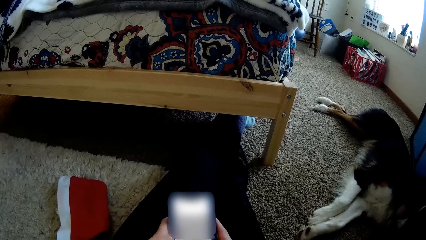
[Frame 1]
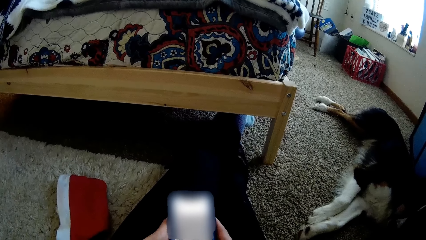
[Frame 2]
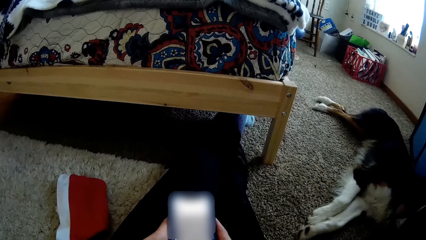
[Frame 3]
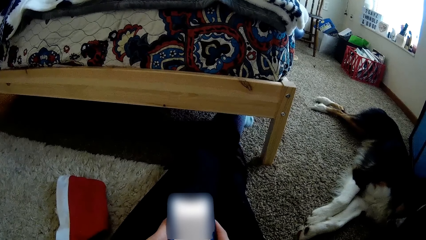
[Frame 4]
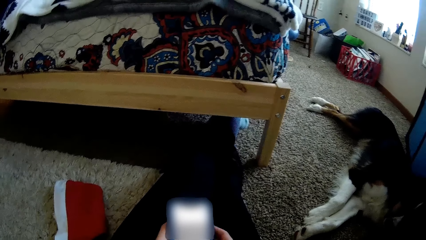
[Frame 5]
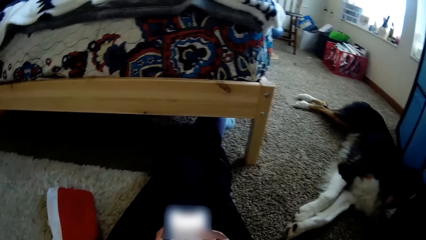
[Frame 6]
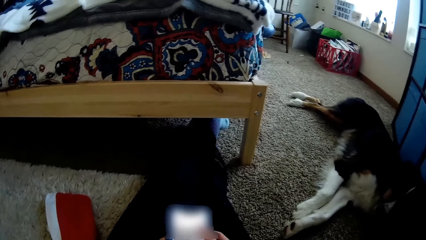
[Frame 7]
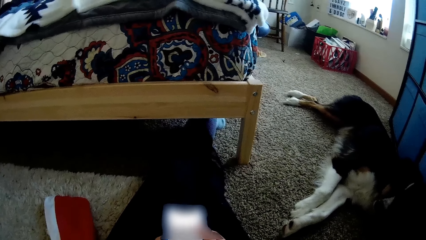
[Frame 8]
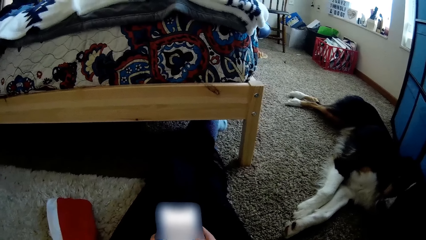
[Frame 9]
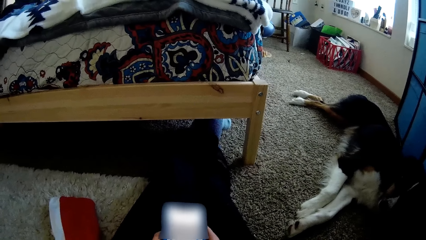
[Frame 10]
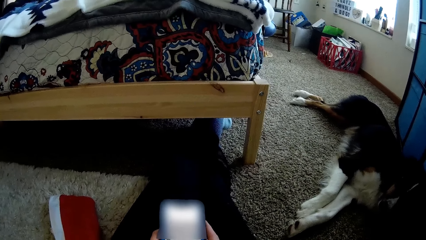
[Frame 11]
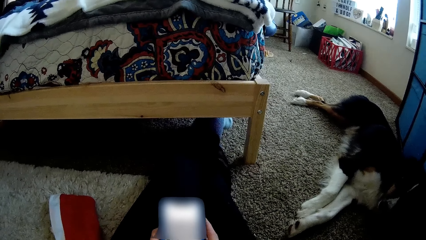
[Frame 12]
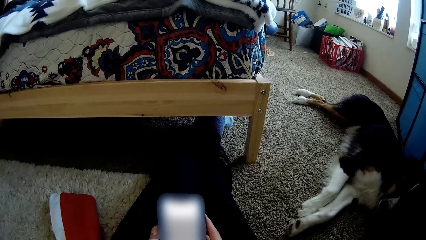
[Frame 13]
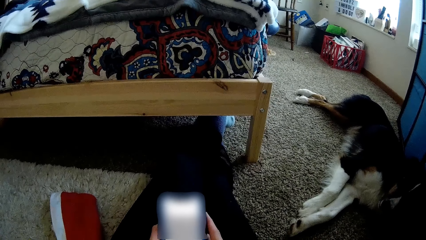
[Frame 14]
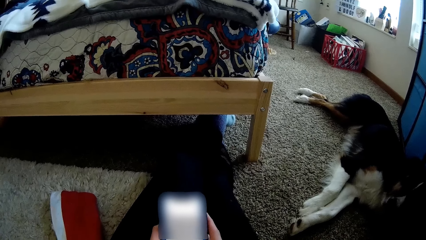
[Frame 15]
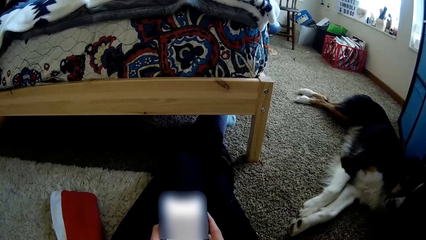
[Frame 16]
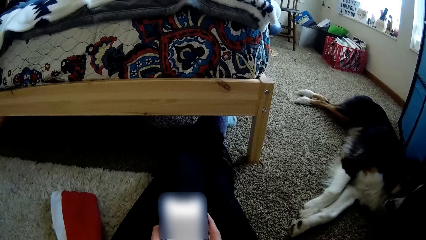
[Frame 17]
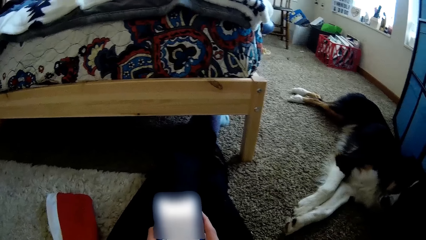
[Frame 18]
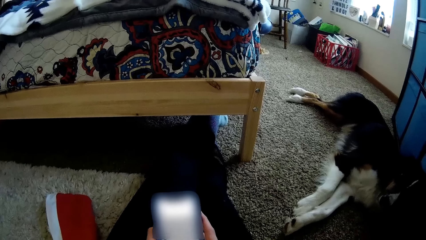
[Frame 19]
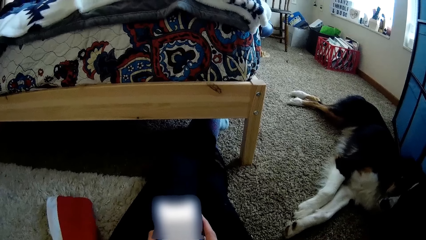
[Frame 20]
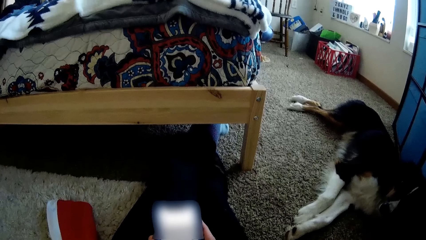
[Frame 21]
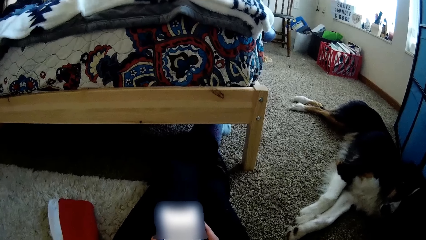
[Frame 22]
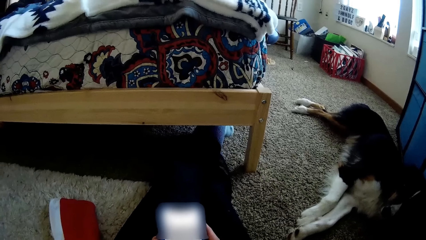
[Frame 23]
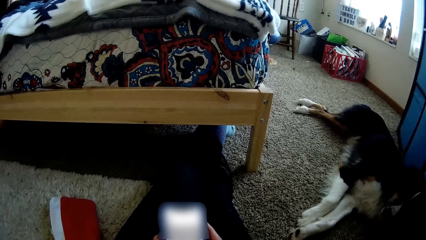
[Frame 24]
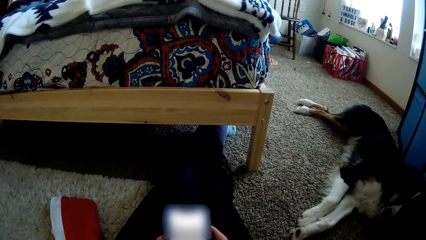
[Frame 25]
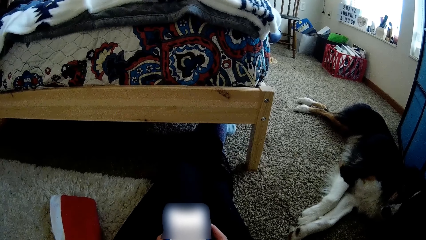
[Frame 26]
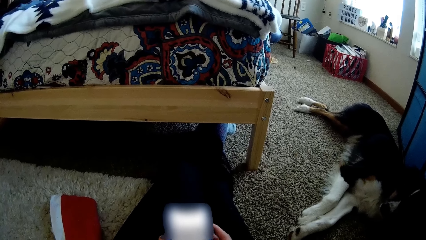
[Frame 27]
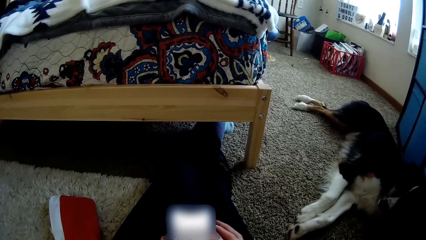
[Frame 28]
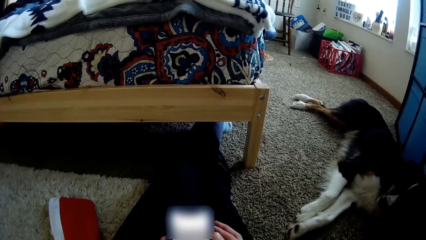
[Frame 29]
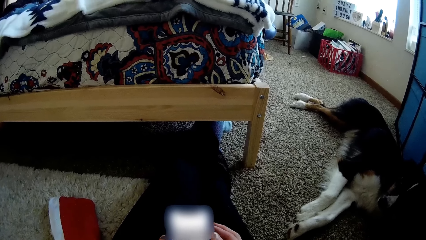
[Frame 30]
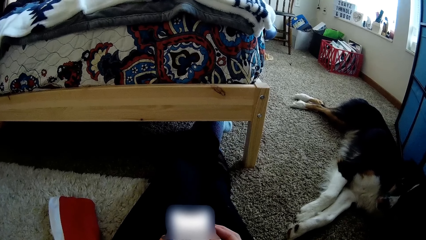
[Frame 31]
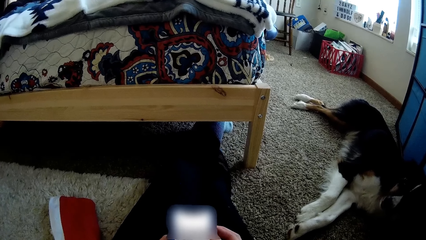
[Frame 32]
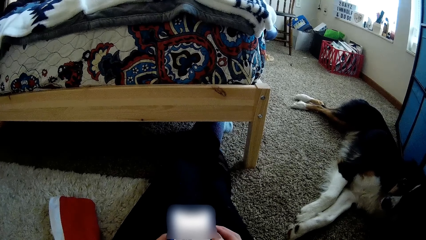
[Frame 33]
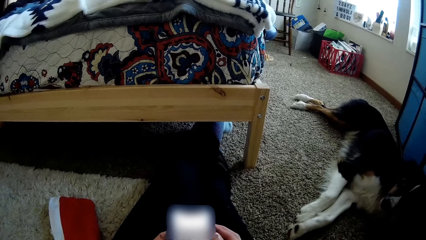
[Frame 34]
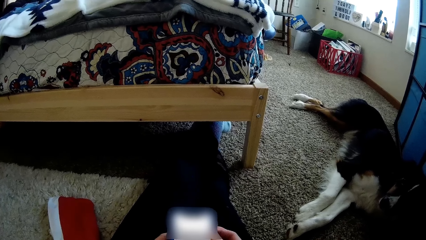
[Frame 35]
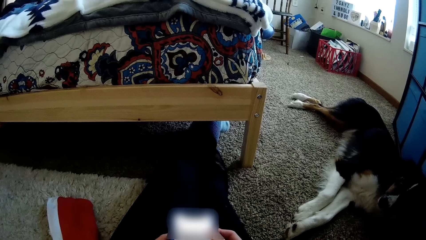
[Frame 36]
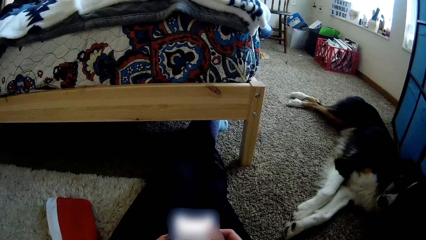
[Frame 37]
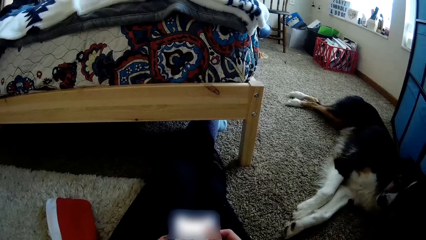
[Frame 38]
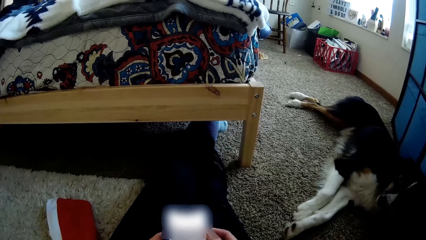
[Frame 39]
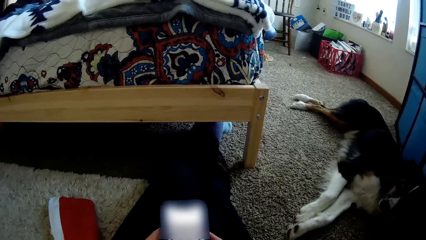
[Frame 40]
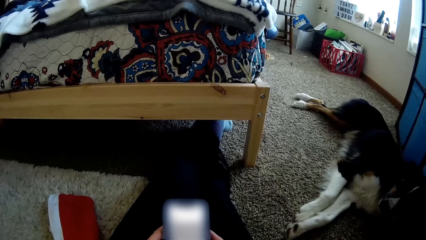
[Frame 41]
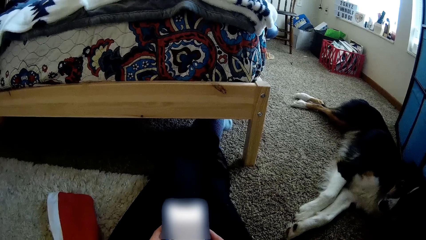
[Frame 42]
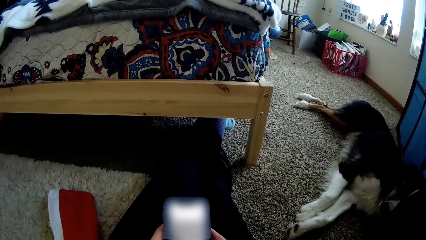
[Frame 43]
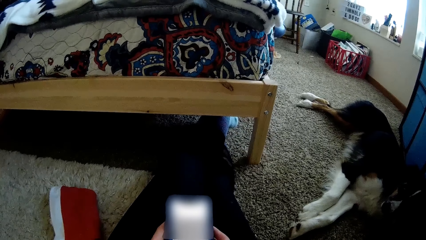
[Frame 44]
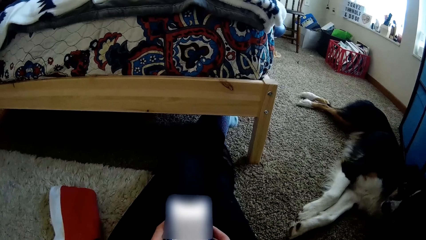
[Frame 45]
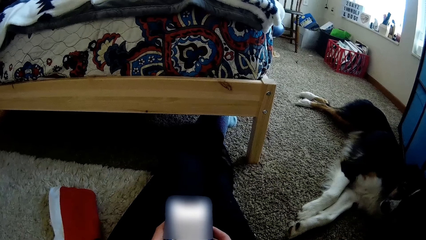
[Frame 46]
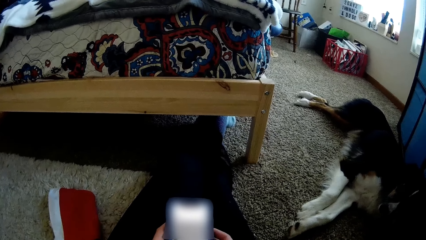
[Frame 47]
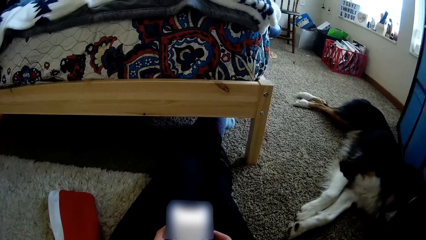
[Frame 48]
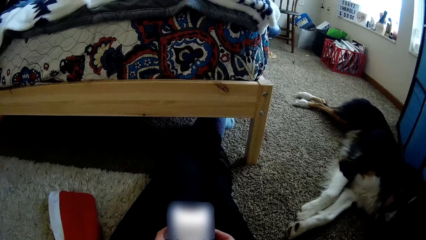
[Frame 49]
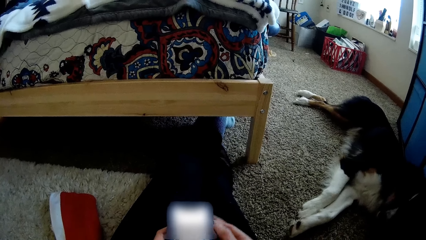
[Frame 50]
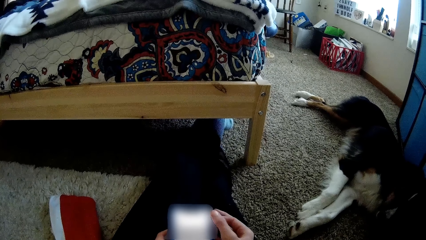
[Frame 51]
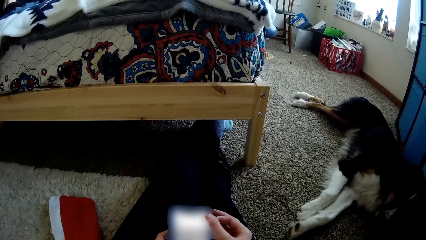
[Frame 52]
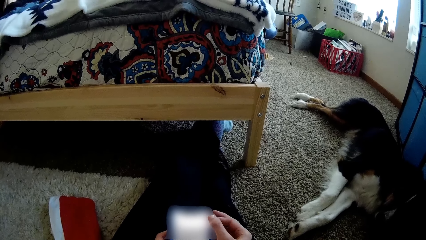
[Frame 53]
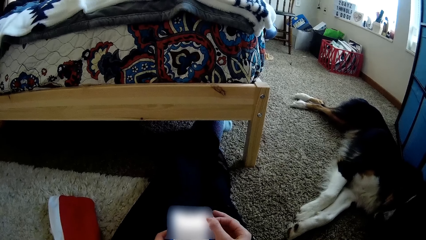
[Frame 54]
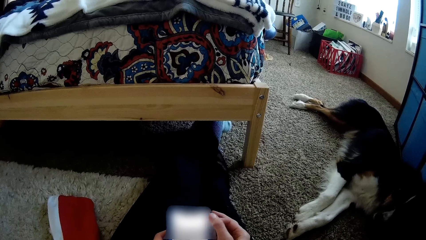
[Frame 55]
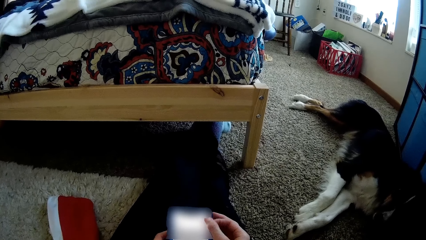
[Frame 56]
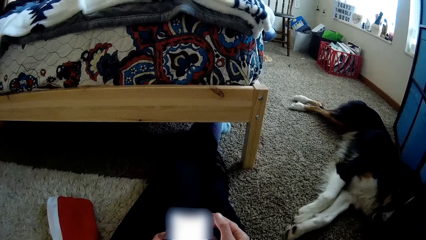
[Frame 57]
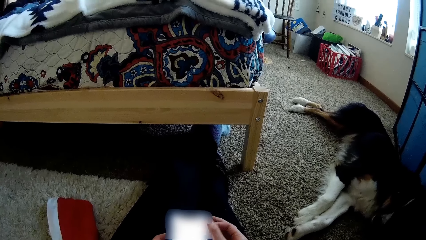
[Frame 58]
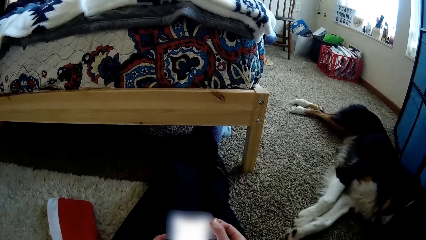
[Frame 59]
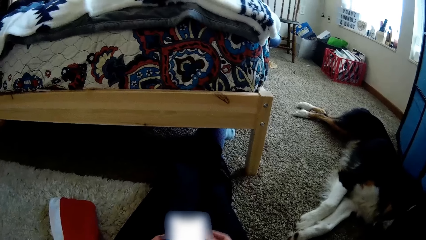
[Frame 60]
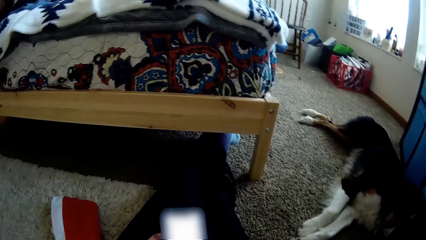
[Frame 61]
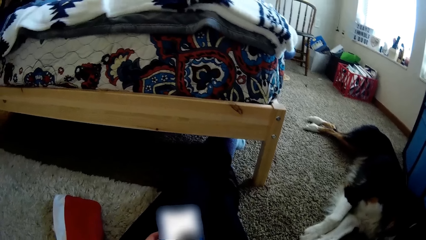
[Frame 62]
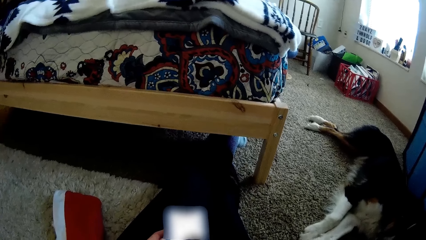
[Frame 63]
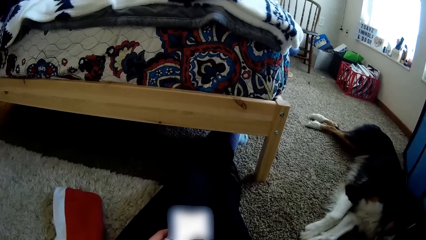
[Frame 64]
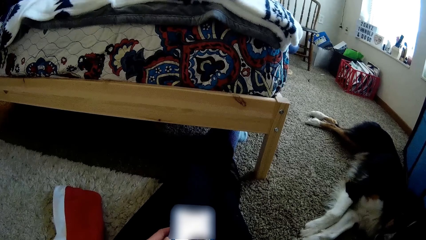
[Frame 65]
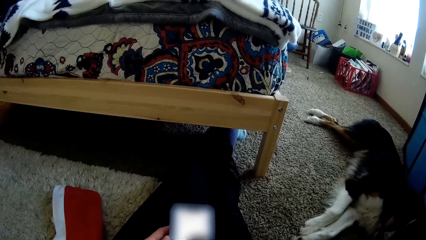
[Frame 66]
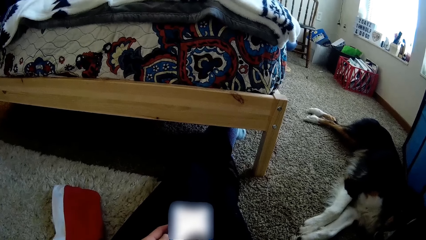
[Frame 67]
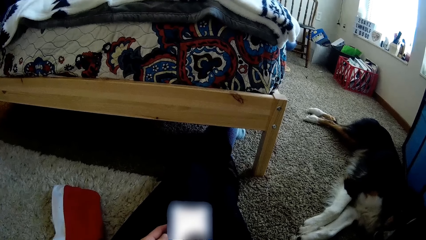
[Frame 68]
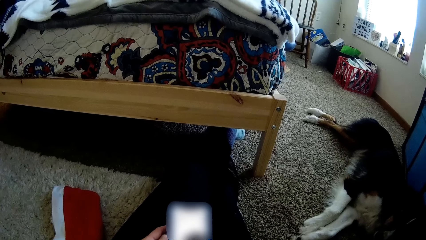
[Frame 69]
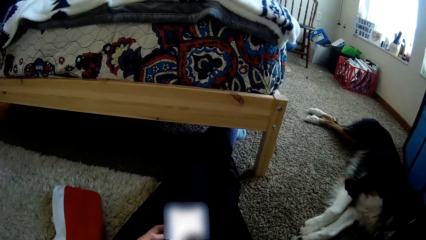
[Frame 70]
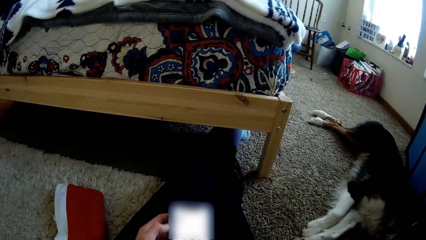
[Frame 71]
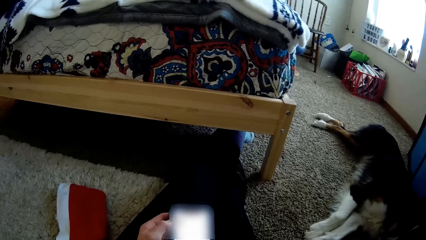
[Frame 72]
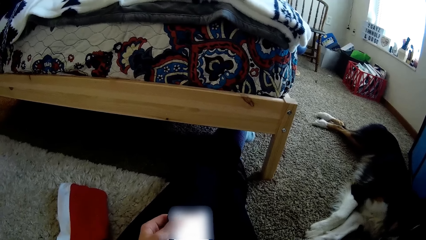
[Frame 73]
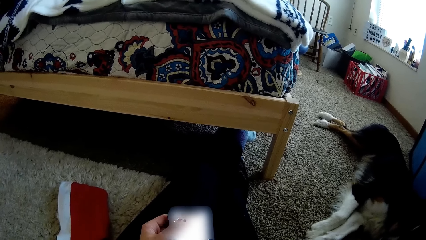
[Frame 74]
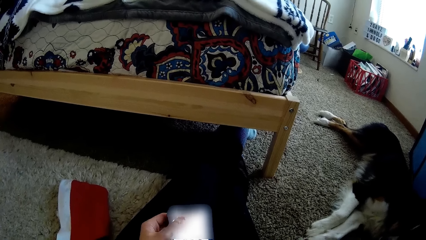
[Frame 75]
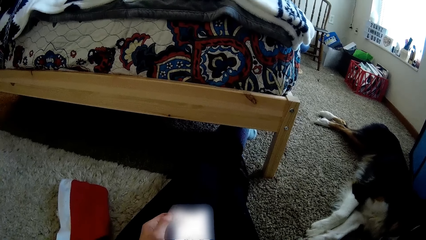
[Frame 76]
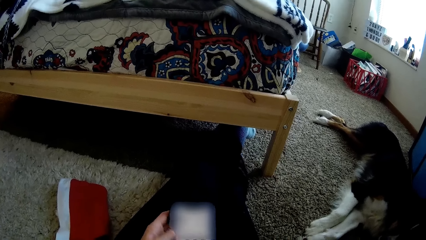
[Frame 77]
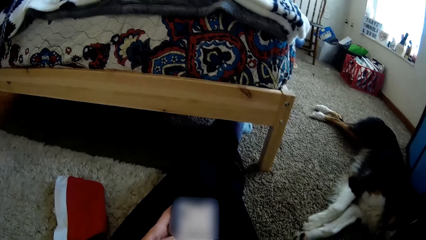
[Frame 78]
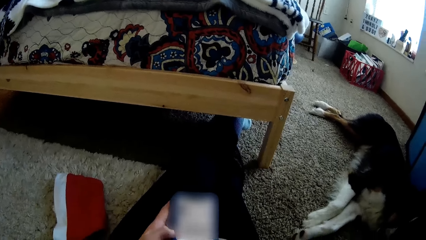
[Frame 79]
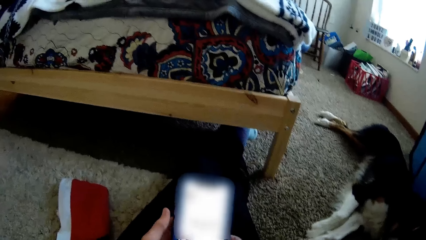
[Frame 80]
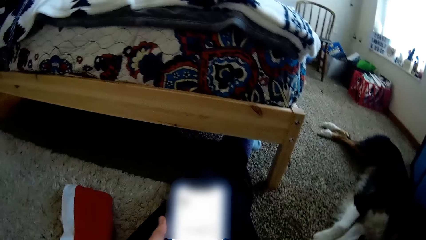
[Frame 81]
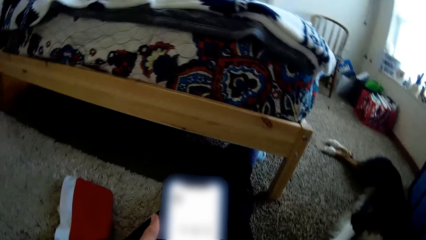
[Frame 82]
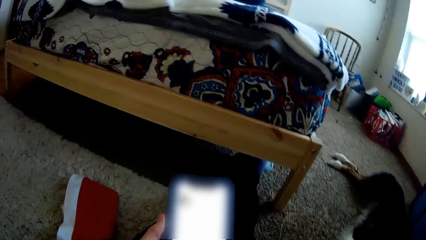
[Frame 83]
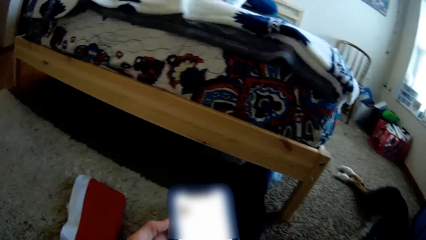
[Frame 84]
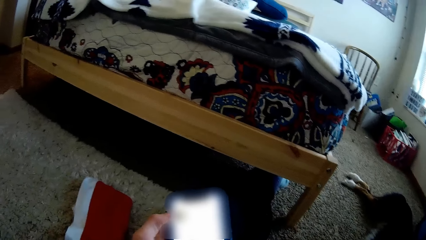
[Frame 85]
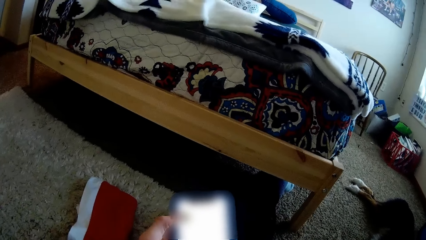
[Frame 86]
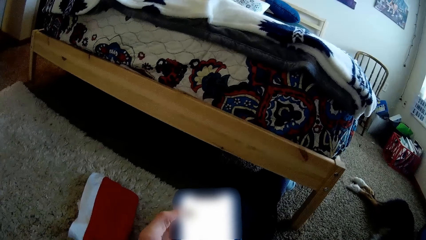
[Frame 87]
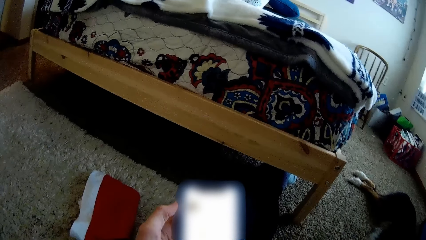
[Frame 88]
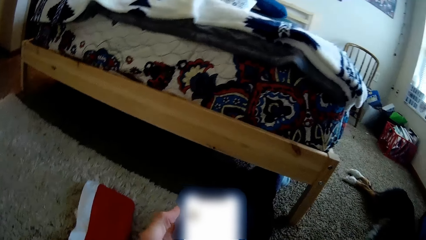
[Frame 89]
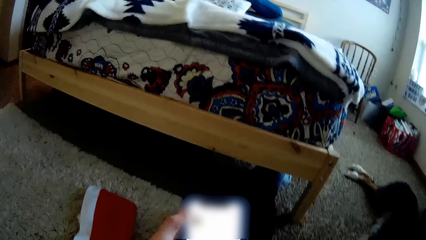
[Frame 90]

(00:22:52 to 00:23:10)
The camera wearer operates the phone with the right hand. They operate the phone with the left hand.
